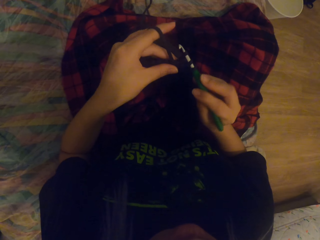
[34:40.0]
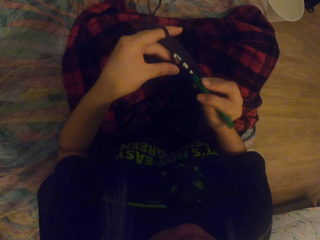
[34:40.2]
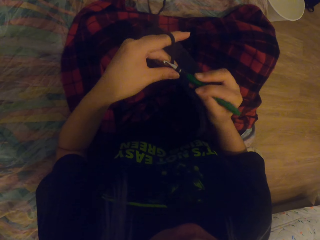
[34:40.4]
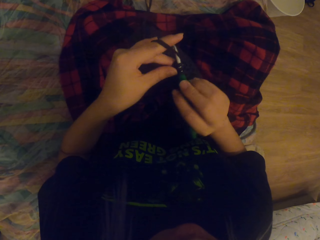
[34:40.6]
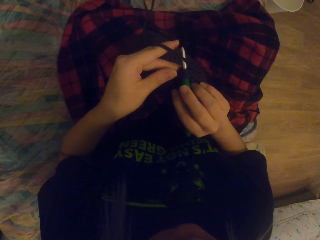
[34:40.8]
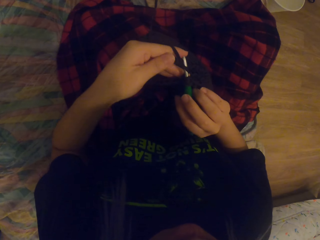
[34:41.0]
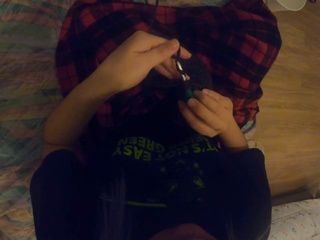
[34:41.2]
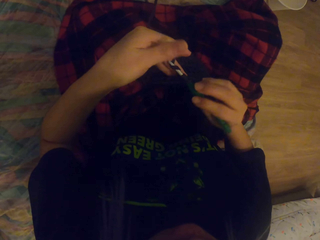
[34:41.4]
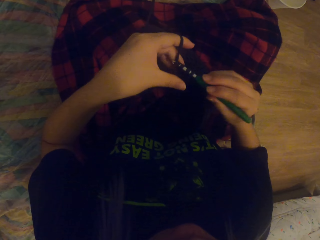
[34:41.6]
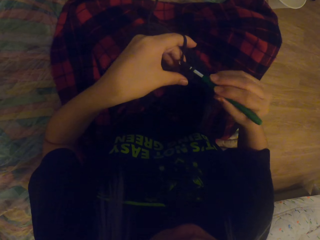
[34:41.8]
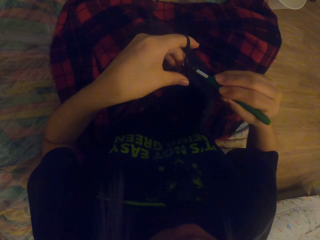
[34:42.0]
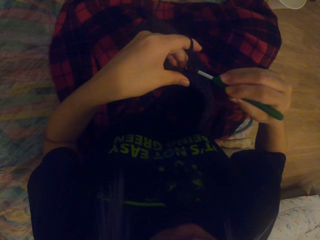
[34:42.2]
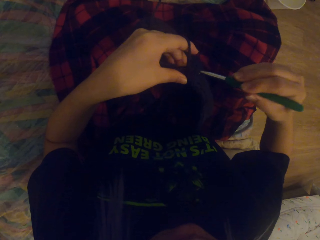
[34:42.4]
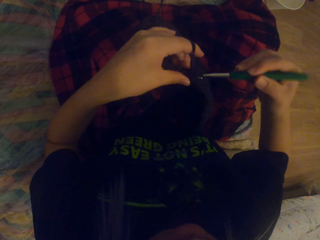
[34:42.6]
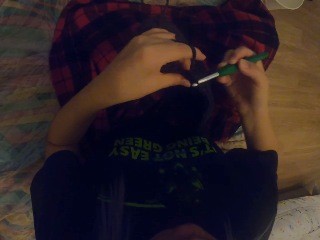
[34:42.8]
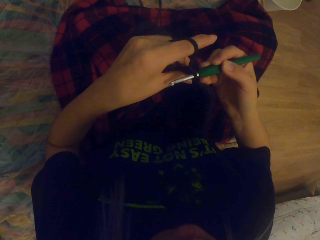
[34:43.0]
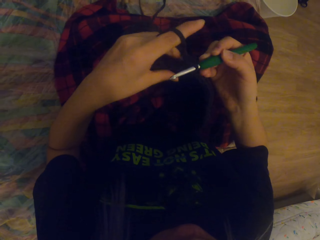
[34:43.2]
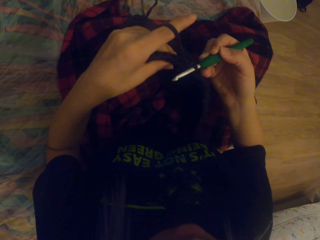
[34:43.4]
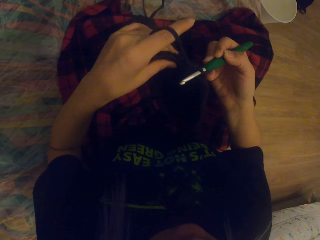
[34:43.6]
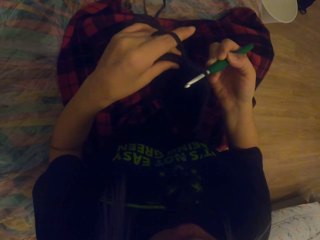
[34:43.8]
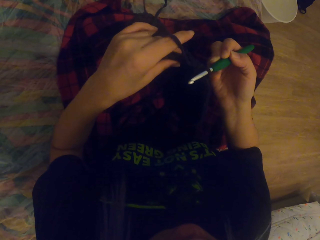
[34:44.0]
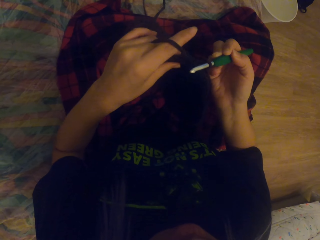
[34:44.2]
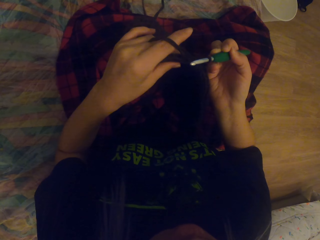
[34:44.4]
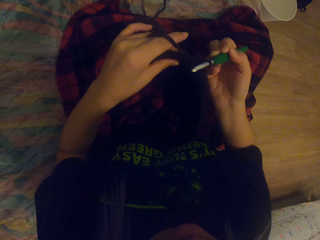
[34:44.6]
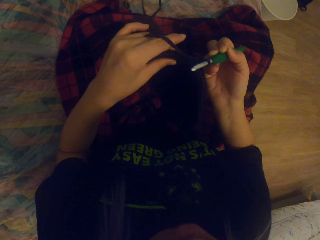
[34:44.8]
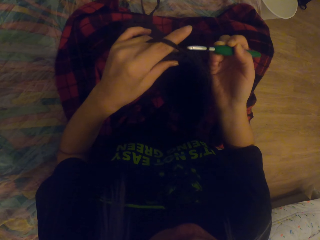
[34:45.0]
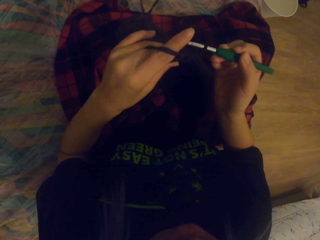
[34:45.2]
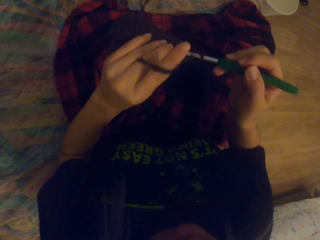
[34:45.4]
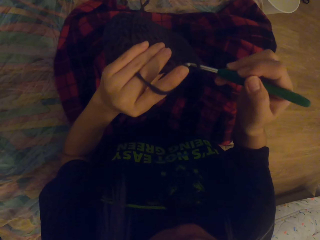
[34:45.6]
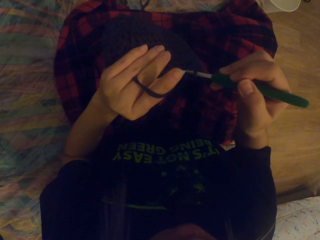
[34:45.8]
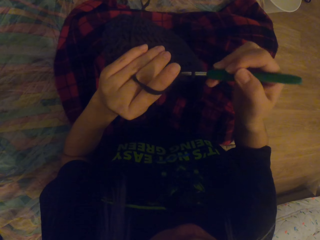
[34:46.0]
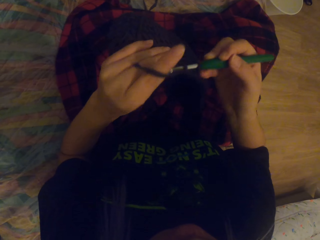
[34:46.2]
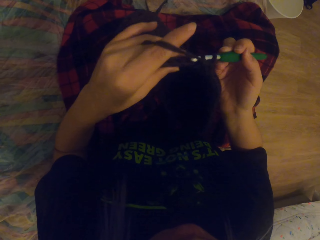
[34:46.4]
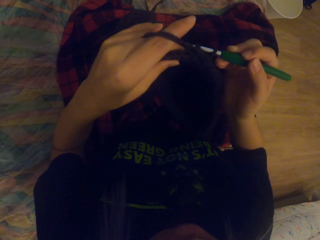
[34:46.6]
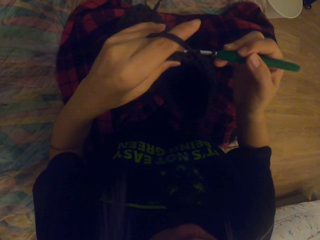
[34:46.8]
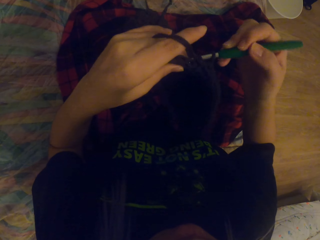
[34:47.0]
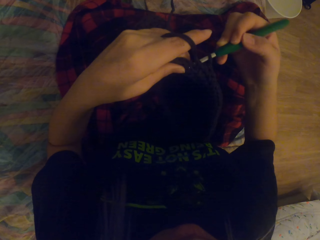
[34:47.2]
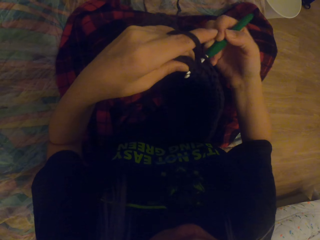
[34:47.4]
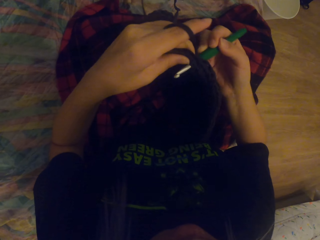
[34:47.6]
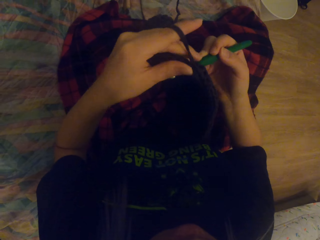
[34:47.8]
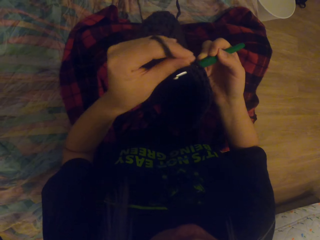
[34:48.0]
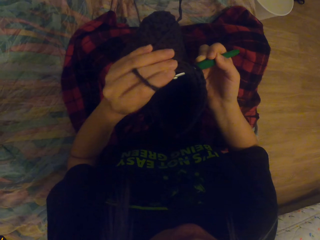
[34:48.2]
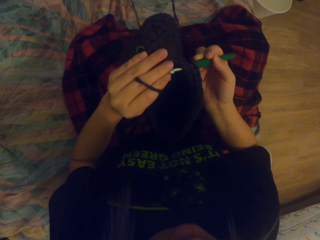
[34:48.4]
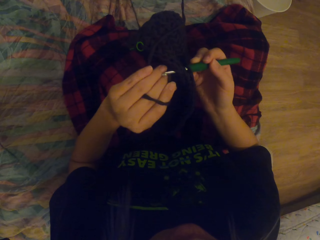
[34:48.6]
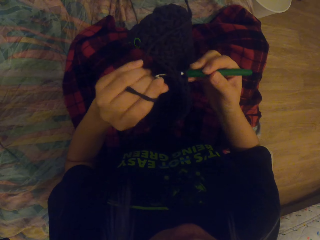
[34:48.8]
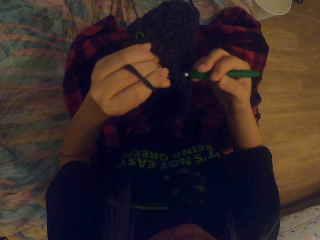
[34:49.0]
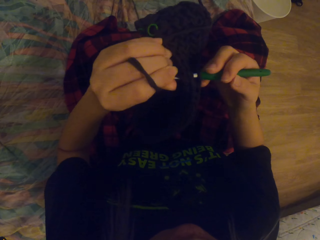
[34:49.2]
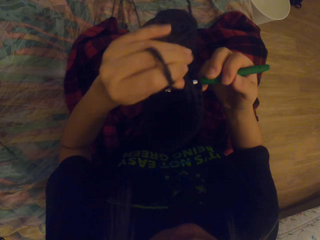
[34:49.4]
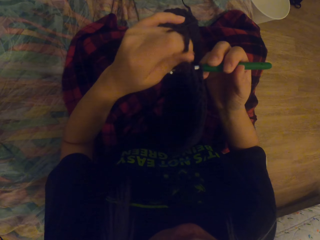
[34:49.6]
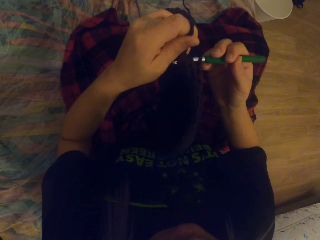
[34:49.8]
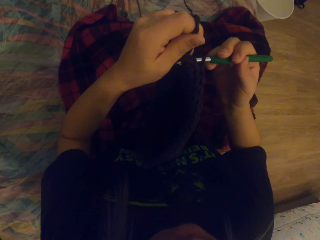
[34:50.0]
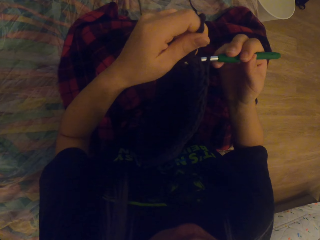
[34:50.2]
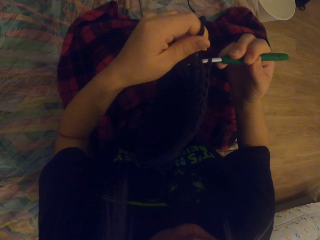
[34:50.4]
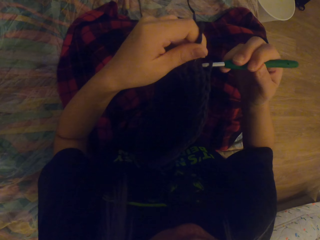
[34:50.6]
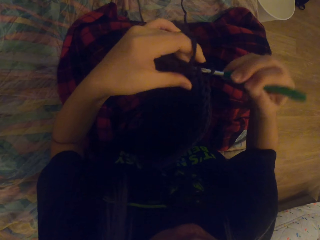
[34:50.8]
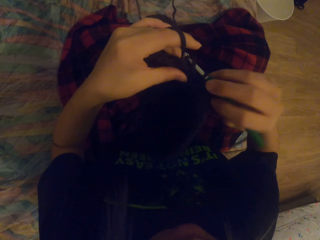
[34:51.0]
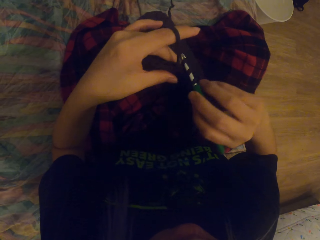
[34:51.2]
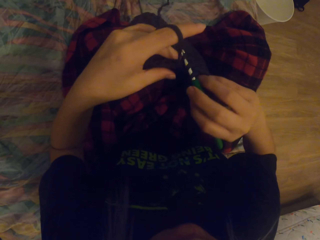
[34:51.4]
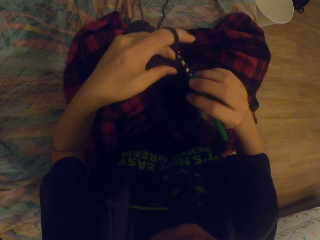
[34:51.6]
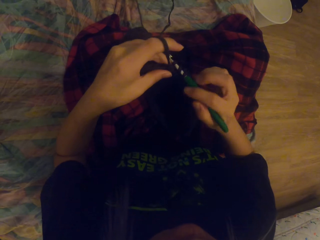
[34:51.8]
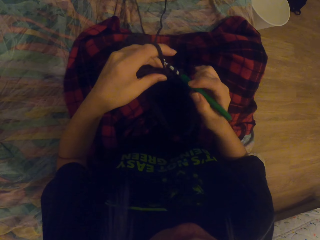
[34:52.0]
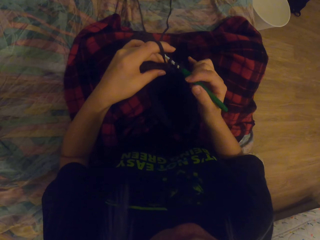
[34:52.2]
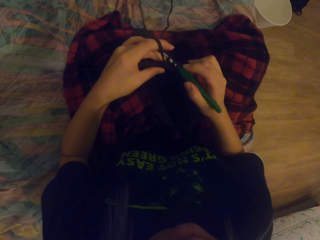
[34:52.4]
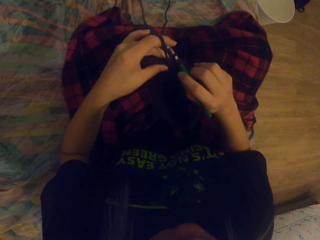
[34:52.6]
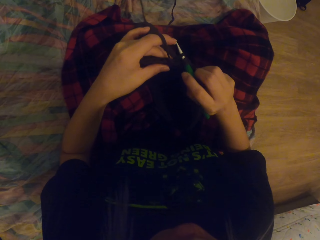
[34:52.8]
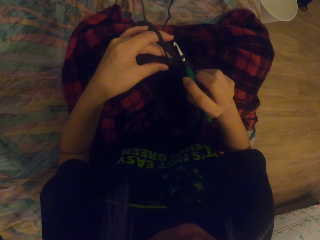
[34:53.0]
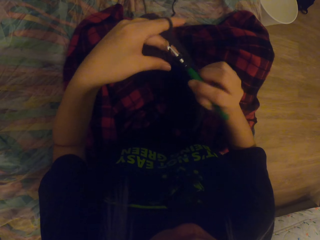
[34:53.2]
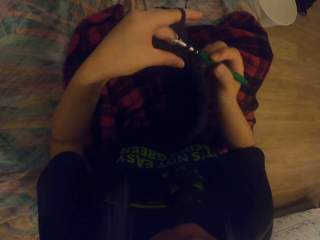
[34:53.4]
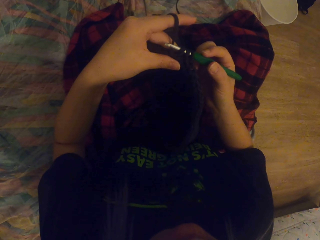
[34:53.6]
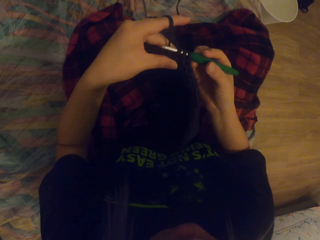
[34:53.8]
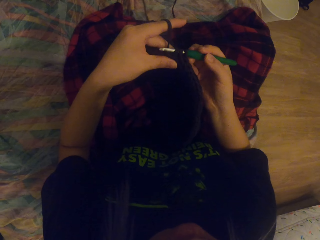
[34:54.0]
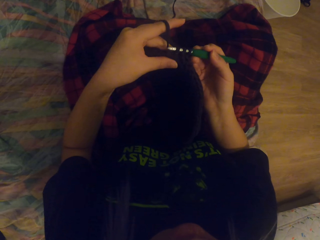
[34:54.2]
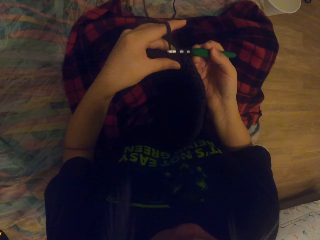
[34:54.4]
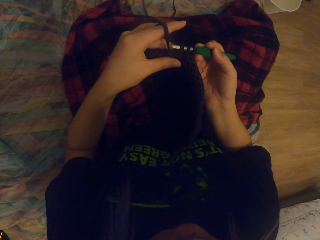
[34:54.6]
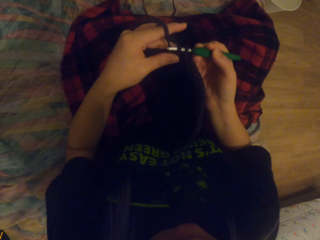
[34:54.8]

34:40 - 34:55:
The camera wearer crochets the thread in. They pull the thread up. They crochet the yarn with a crochet hook. They crochet the thread out.

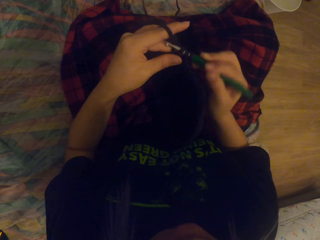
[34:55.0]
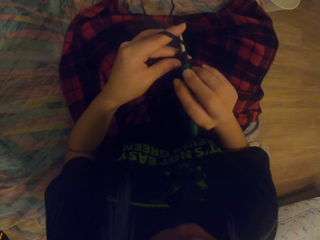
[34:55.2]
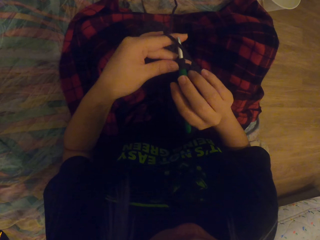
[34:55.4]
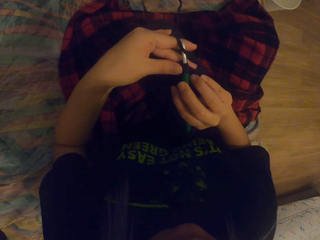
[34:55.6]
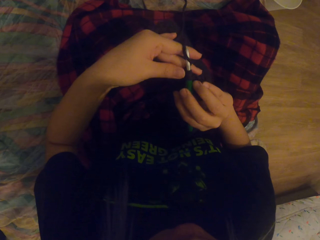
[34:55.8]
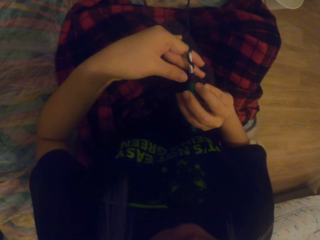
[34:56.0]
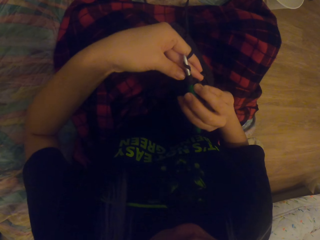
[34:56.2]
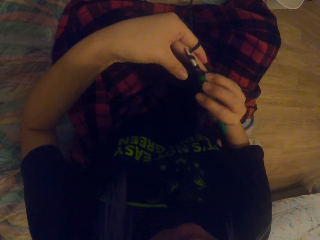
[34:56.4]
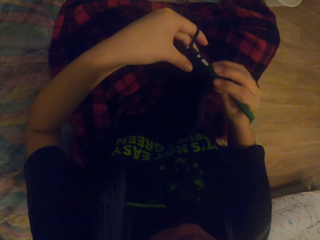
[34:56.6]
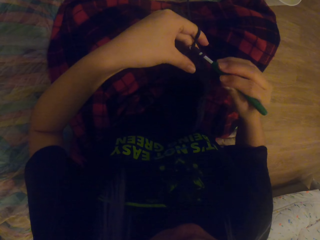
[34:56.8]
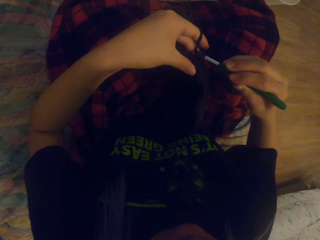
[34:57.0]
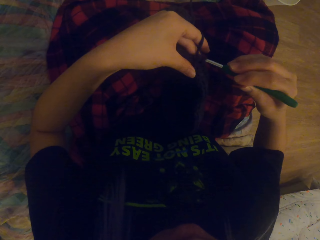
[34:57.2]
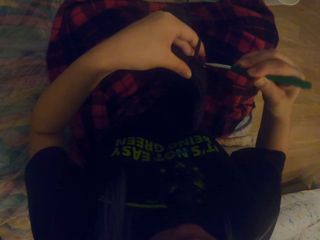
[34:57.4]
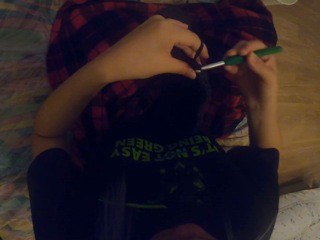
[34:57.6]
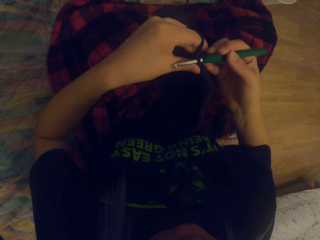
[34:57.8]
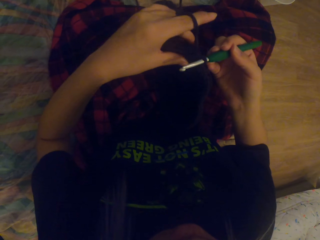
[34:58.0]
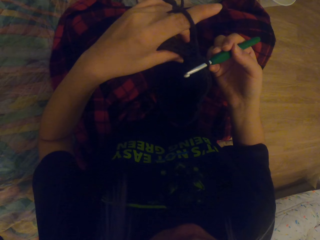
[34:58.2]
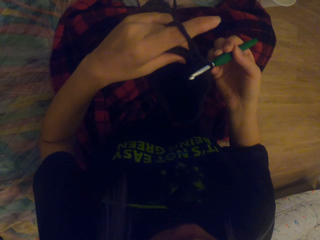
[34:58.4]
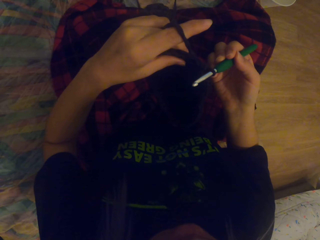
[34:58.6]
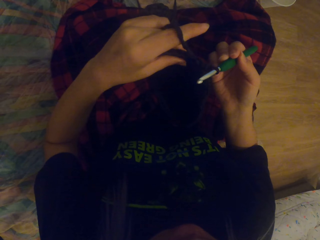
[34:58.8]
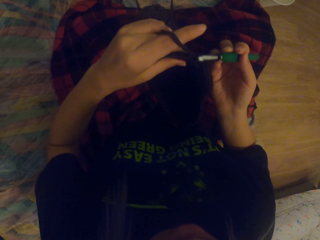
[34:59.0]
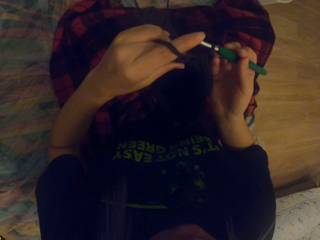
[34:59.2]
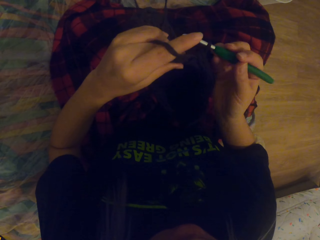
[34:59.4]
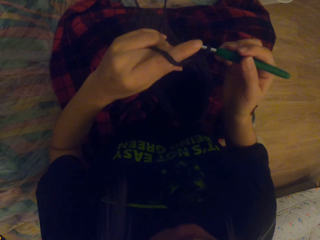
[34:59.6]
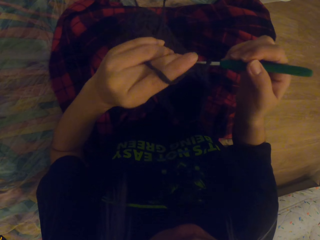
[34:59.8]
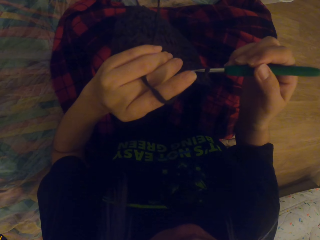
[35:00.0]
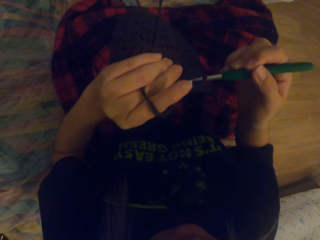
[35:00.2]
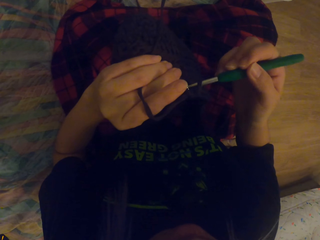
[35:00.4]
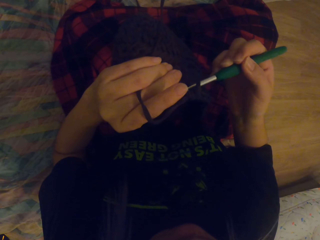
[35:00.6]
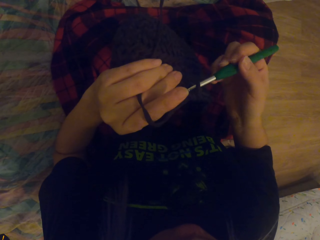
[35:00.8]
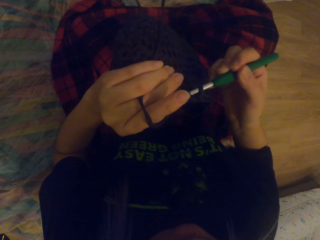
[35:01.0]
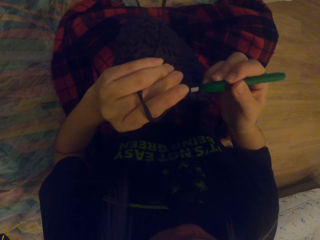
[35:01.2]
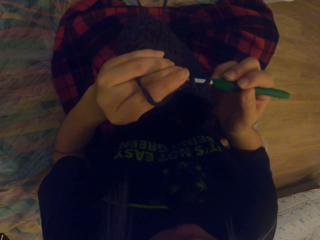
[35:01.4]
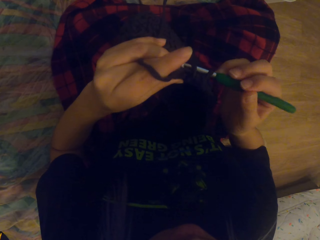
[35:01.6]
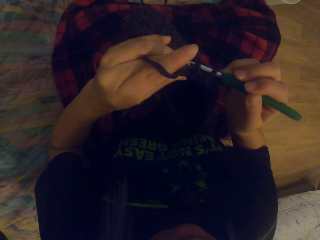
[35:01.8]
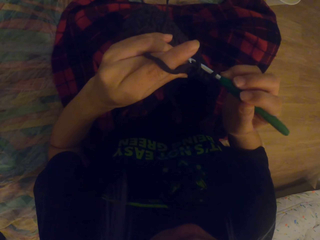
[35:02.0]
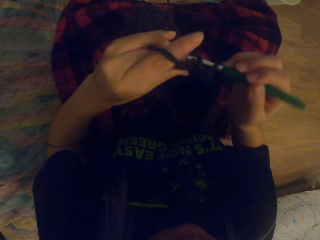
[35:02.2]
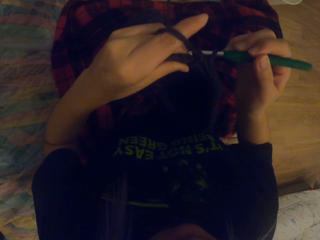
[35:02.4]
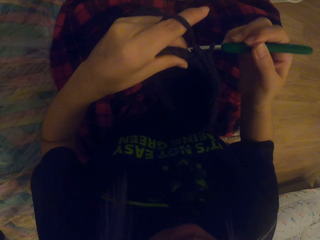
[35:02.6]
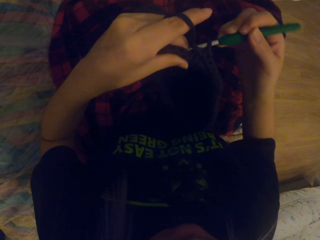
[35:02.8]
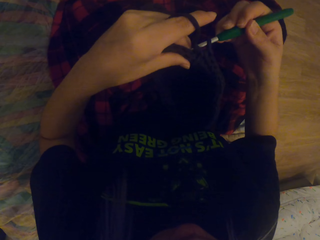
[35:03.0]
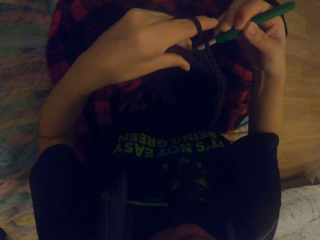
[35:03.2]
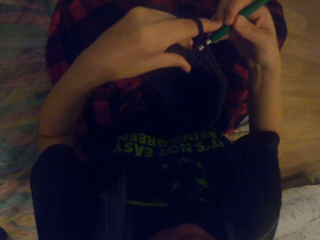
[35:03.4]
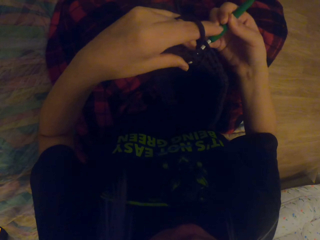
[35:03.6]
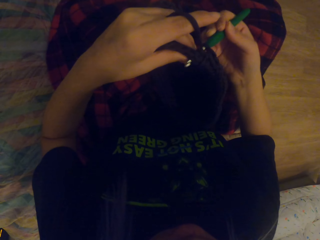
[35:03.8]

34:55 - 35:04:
The camera wearer crochets the thread in.
